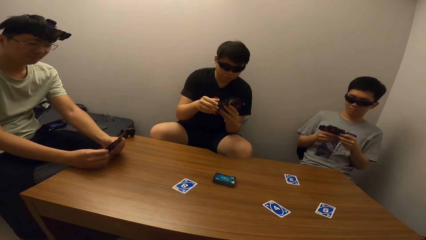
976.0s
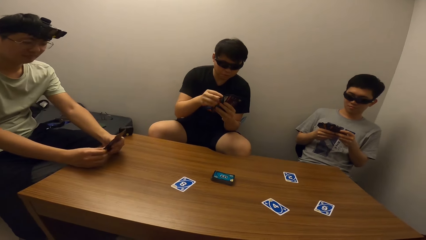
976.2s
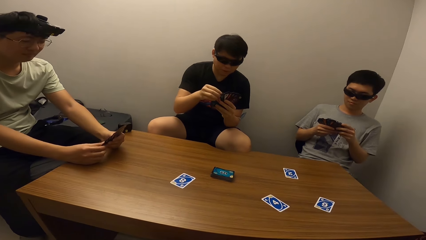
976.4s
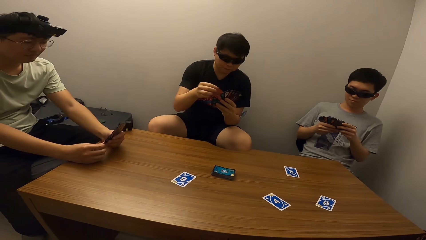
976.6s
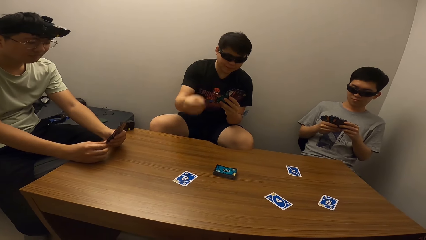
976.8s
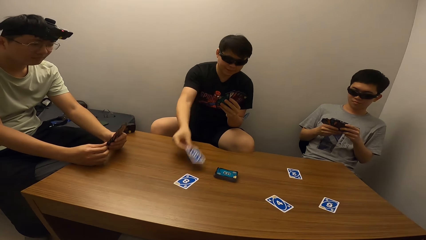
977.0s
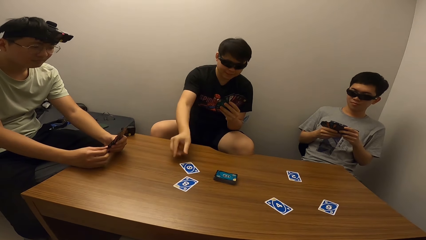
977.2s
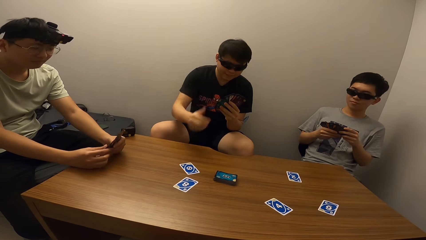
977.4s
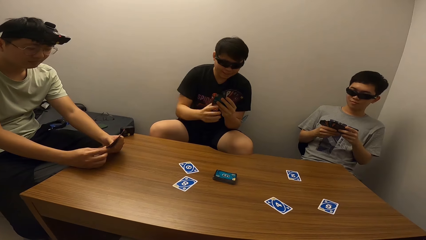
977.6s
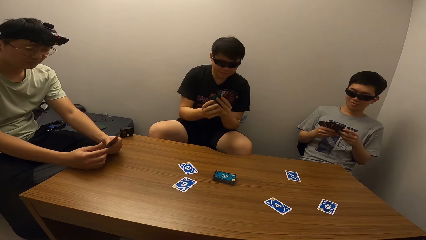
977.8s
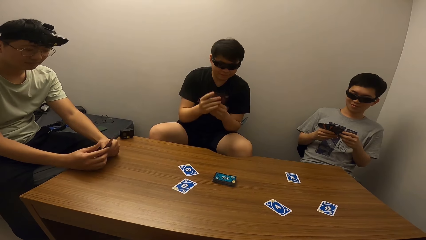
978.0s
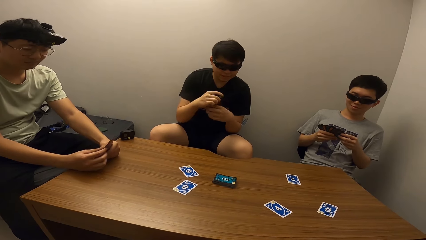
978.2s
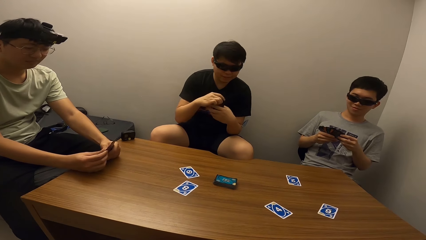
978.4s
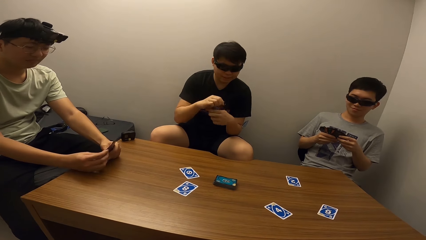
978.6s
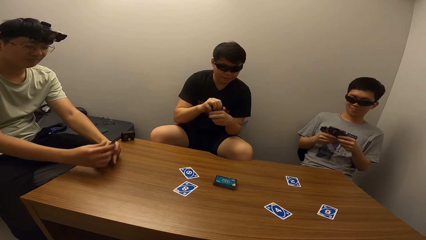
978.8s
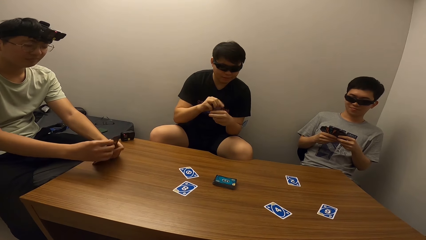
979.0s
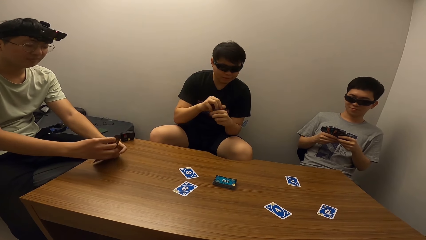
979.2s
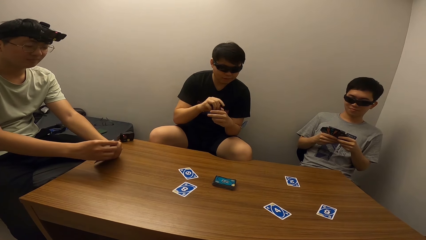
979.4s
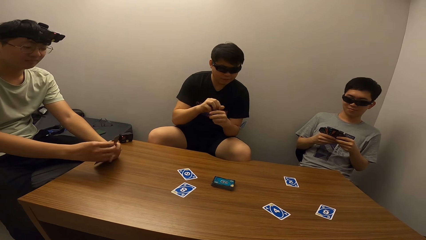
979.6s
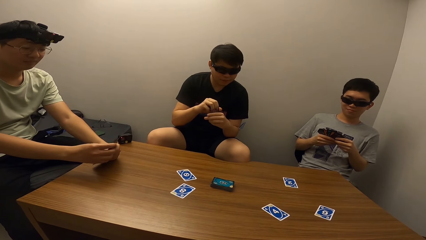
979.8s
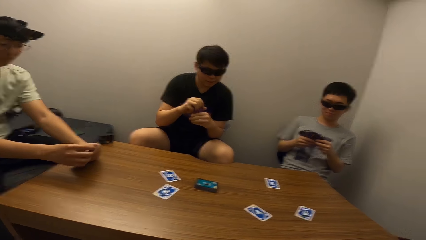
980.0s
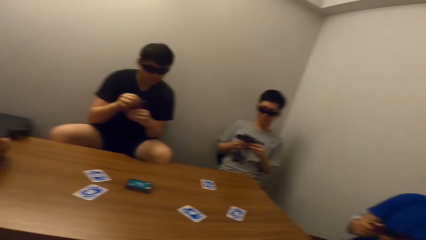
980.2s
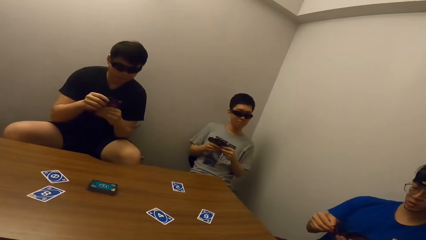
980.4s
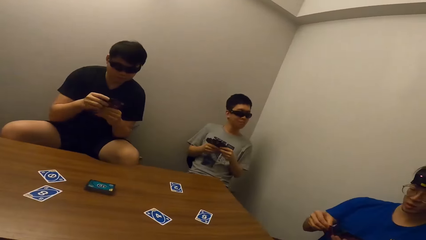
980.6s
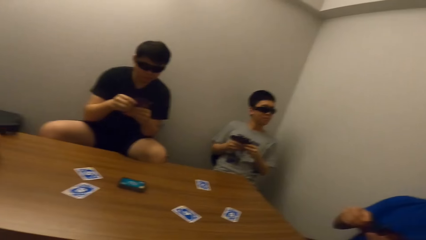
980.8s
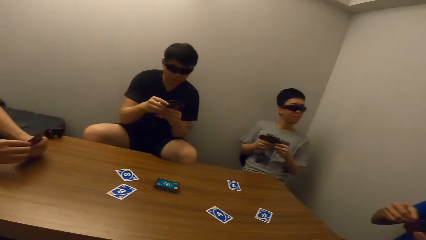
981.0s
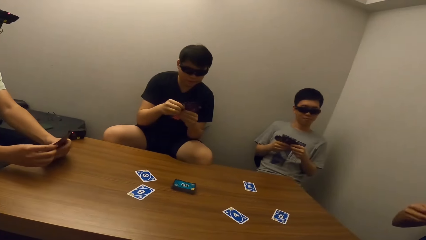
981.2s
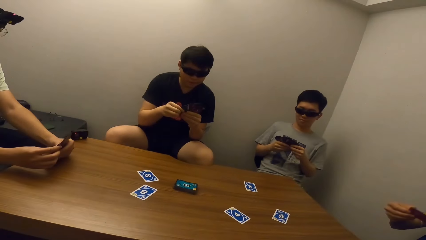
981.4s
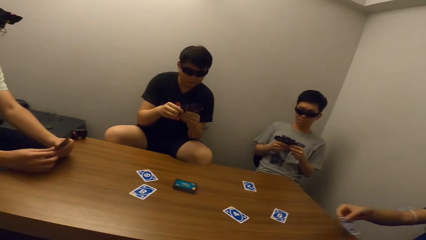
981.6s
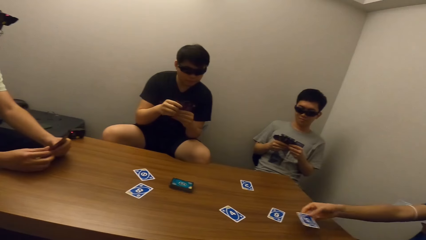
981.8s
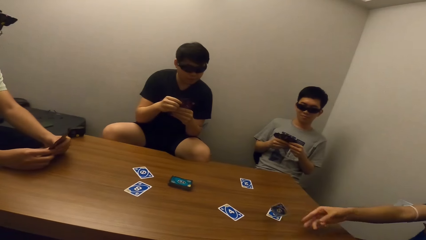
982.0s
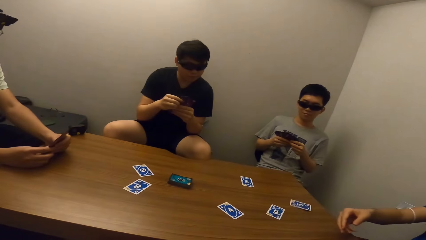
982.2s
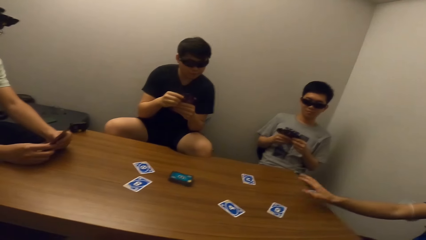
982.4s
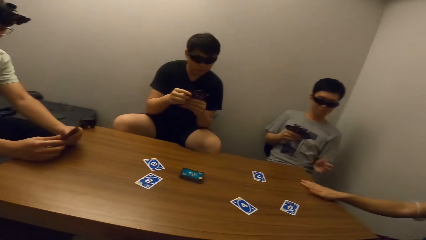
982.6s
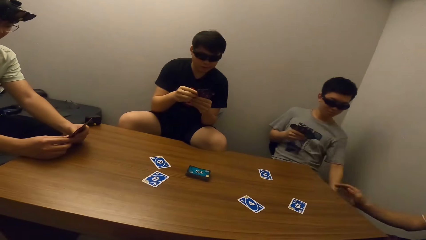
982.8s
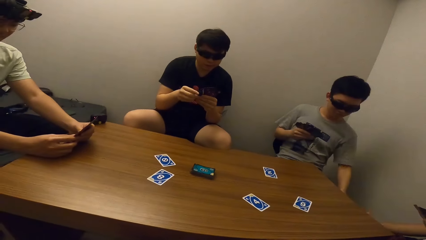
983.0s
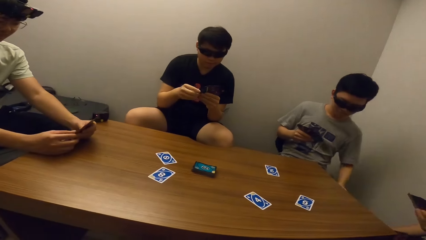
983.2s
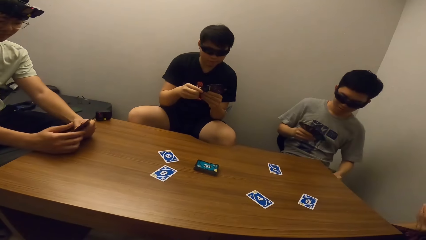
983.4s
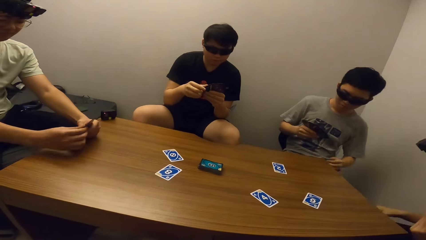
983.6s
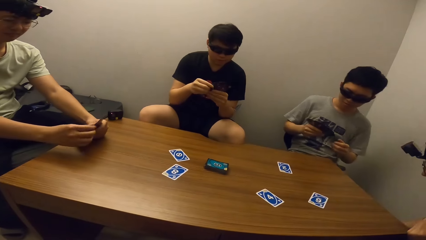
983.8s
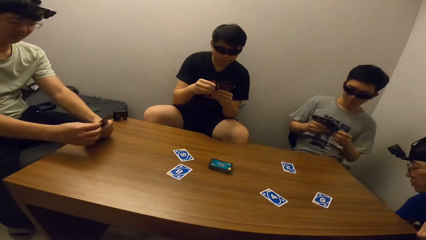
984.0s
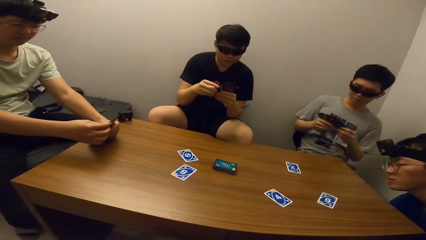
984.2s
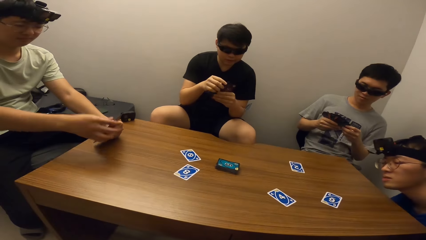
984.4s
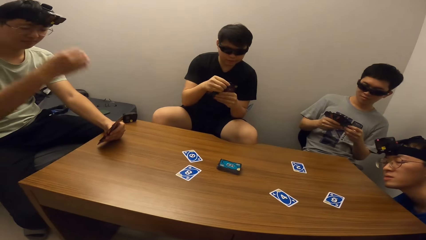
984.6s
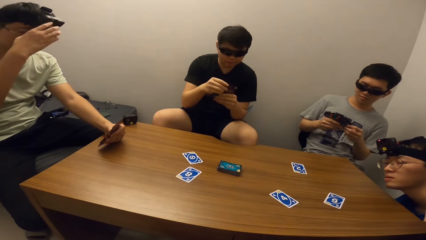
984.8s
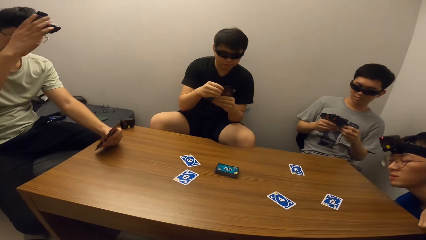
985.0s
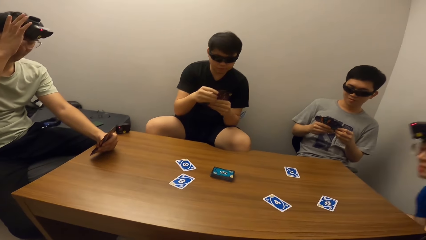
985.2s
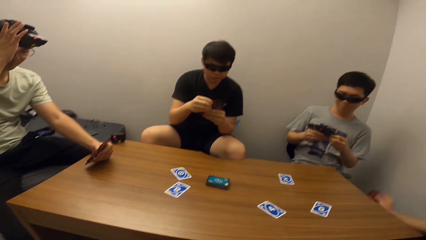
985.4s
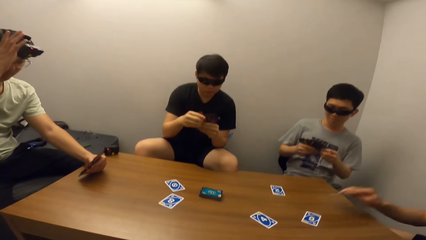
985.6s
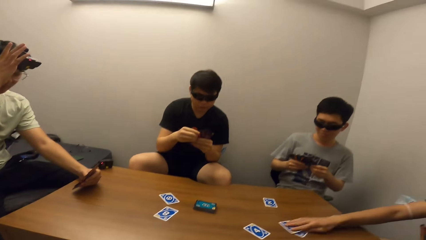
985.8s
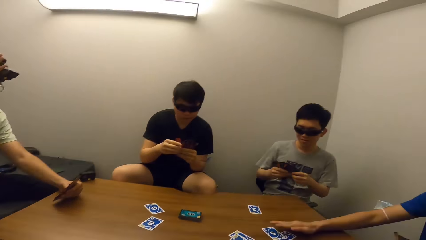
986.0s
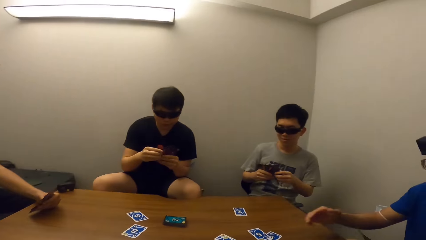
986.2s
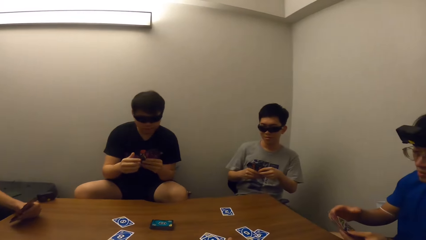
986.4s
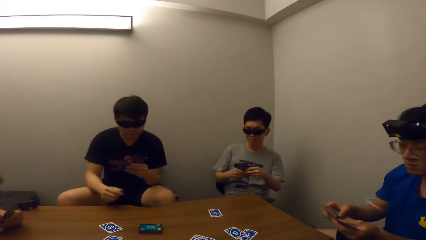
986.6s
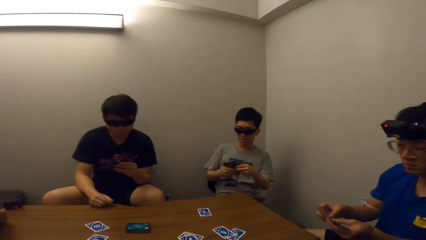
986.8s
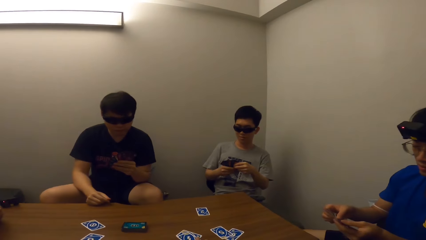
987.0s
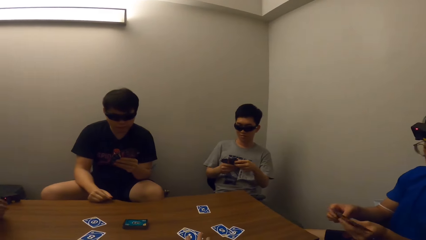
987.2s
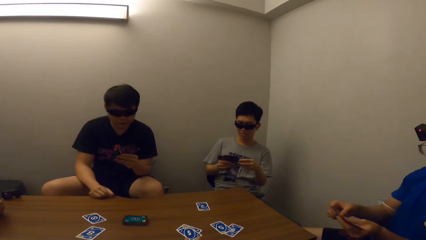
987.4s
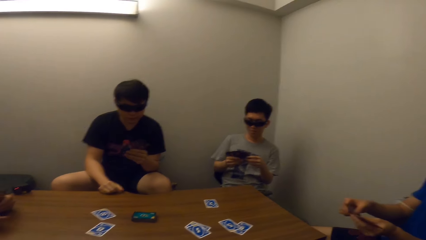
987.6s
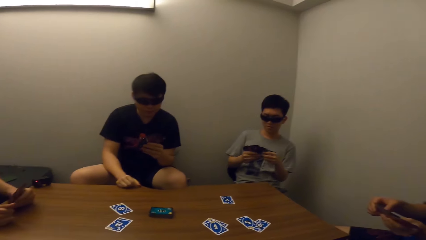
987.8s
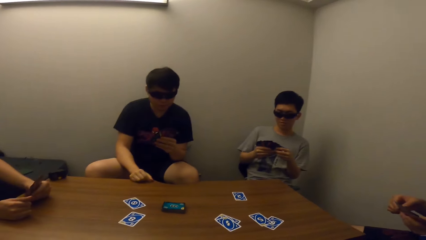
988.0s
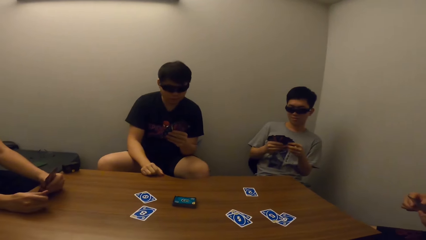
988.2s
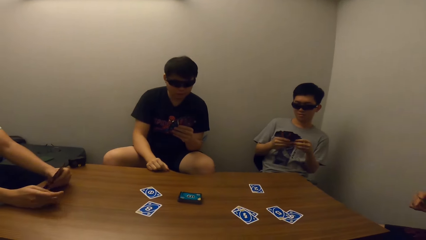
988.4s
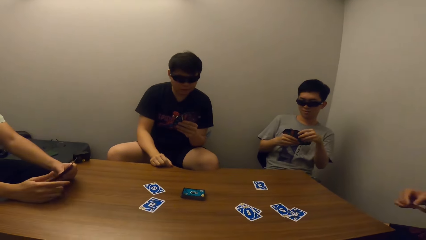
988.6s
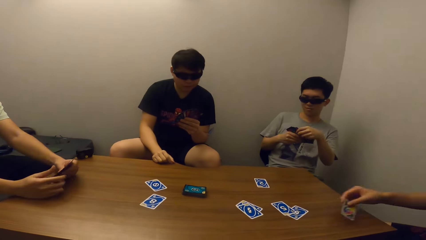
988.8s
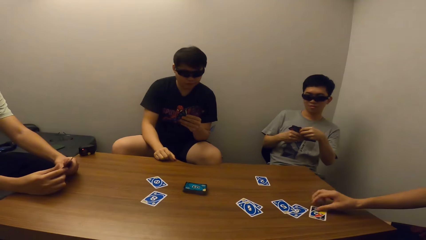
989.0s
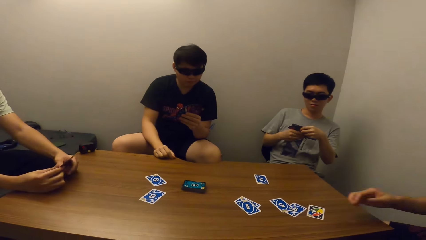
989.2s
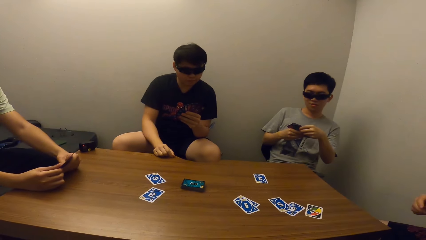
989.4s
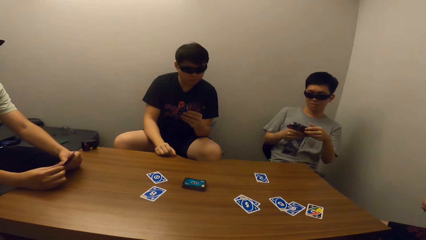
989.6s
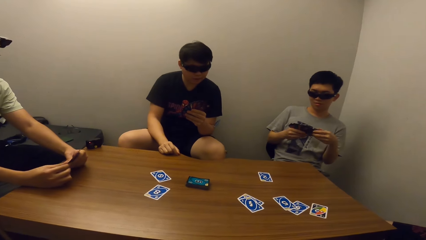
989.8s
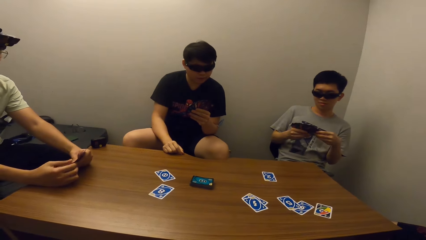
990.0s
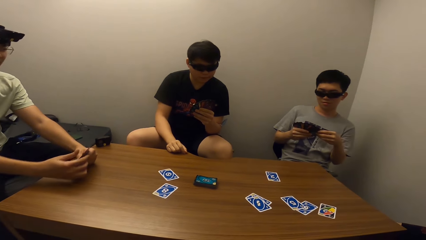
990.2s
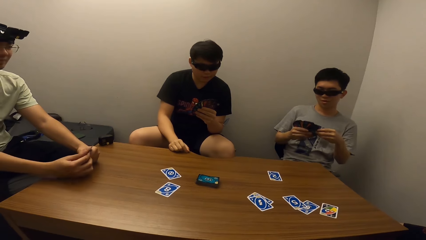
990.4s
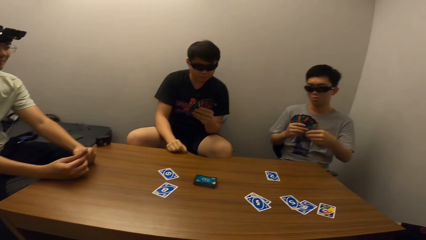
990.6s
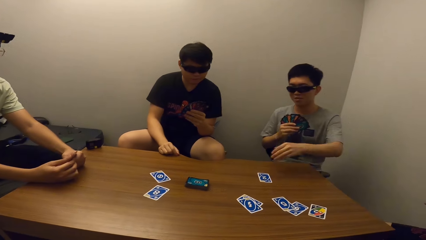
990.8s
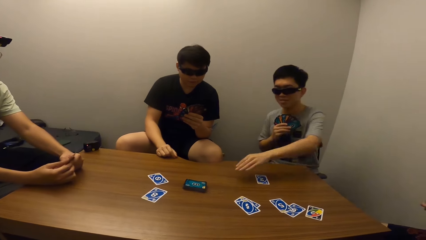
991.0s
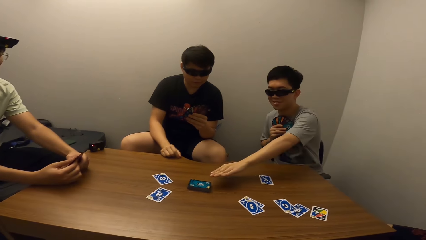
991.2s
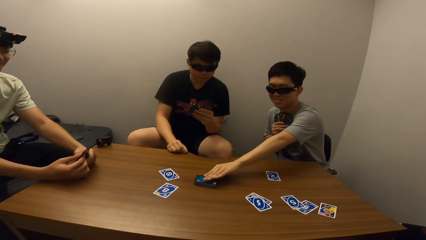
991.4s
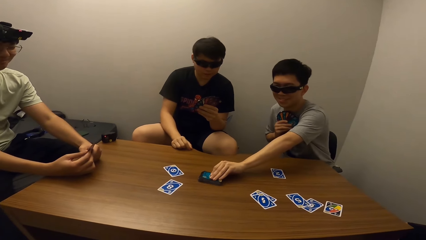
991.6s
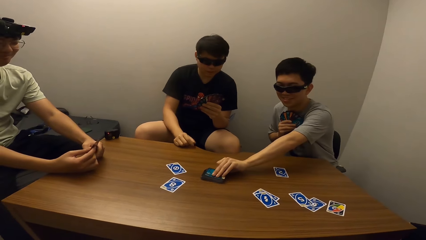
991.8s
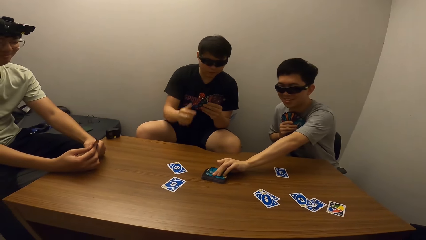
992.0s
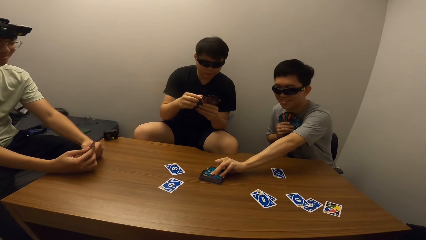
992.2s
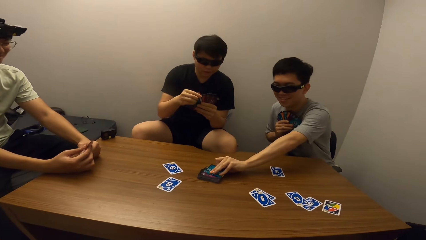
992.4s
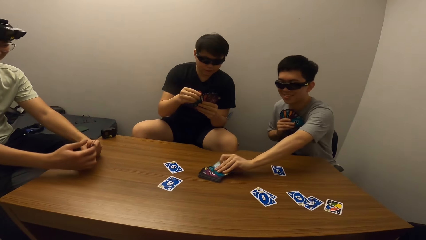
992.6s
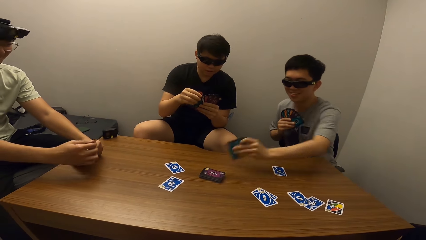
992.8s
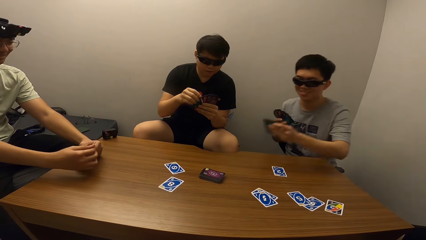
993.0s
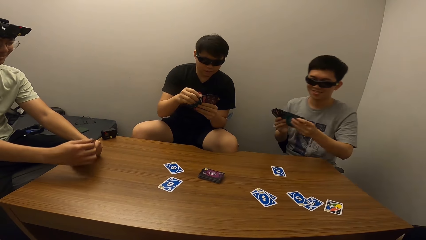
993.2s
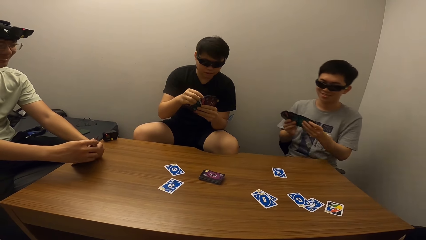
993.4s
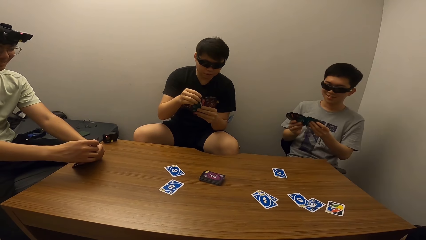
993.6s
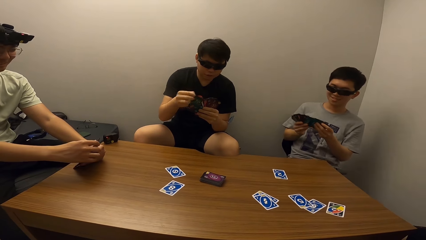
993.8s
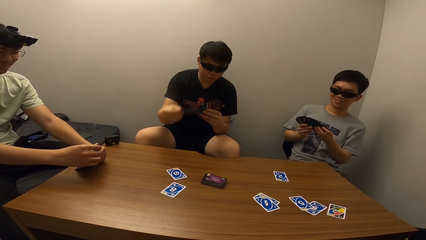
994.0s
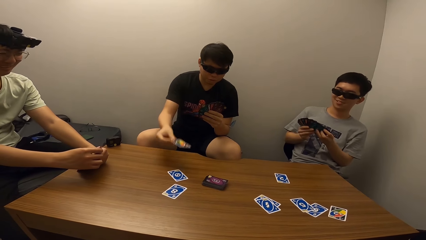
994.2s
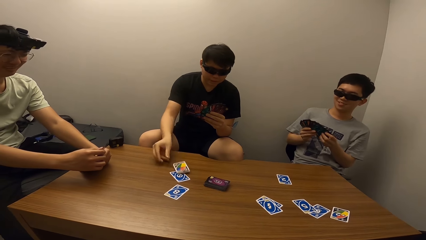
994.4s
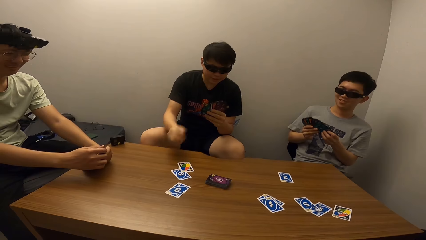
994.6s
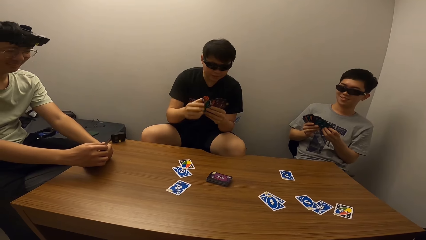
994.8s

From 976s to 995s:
A man places cards on the table. The camera wearer stares at the man. They stare at another man. A third man places cards on the table. The camera wearer stares at the second man. The third man places cards on the table. The camera wearer stares at the third man. They stare at the first man. The third man places cards on the table. The camera wearer stares at the first man. The second man picks a card from the deck. The camera wearer stares at the first man. The first man places cards on the table.
